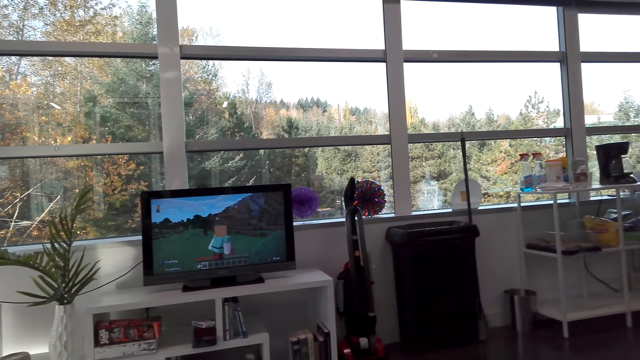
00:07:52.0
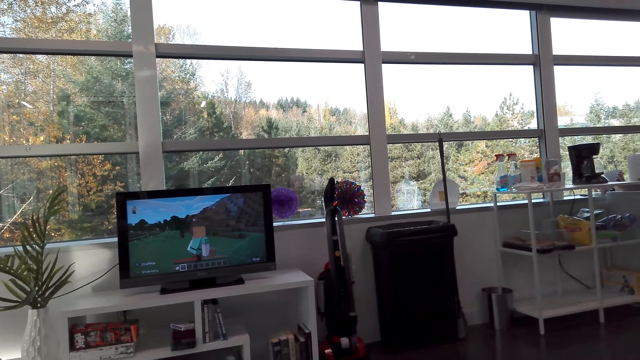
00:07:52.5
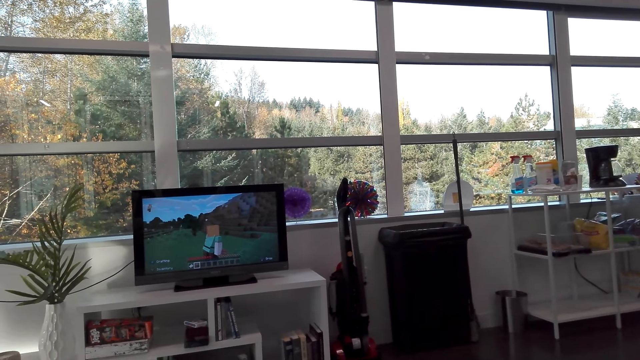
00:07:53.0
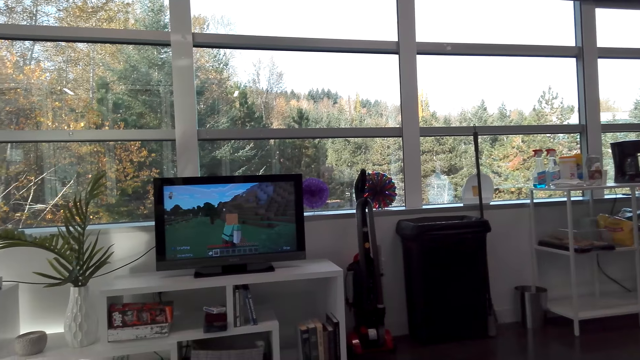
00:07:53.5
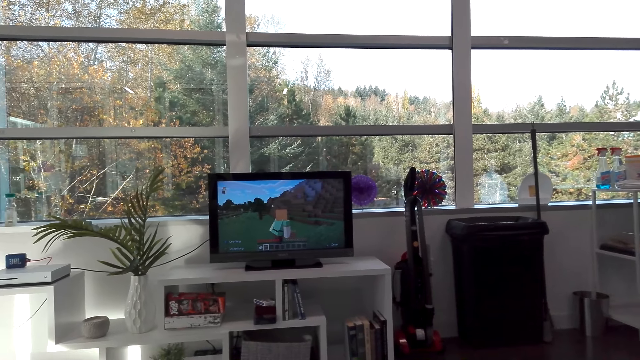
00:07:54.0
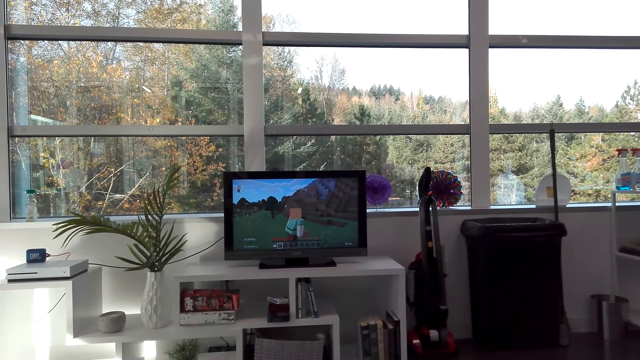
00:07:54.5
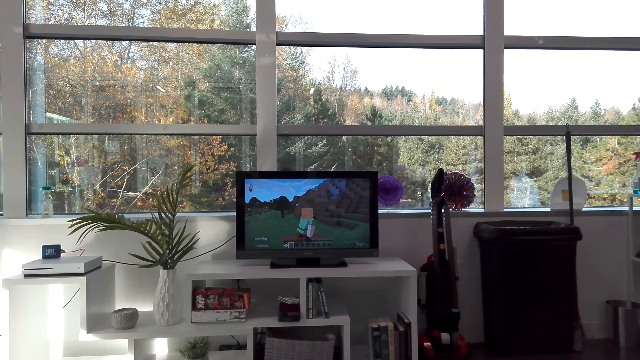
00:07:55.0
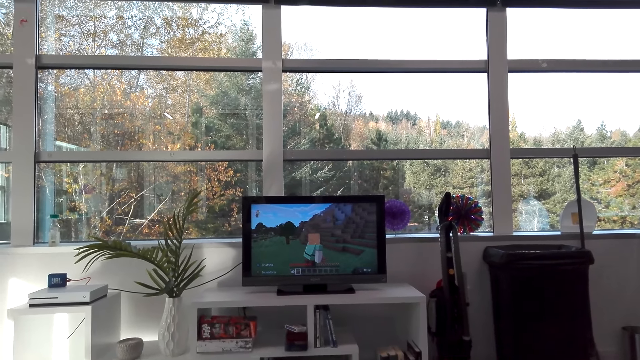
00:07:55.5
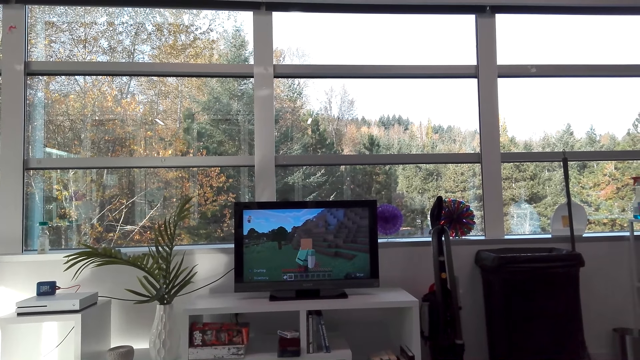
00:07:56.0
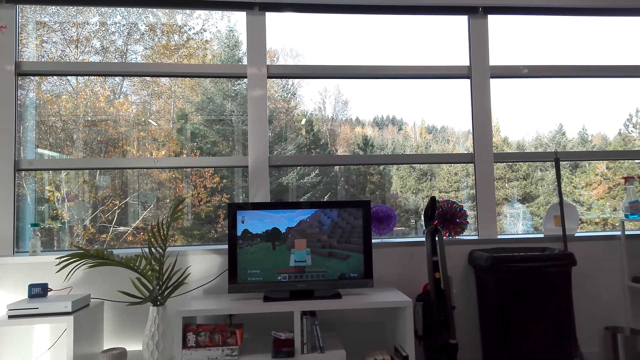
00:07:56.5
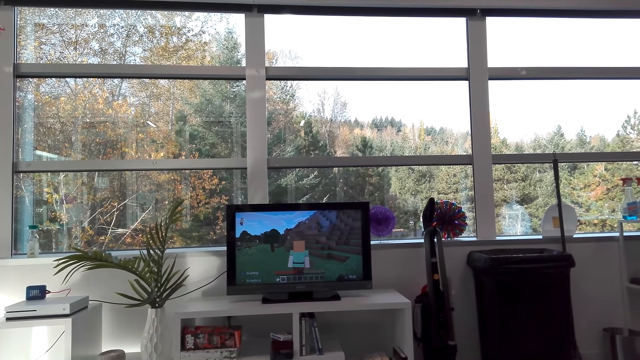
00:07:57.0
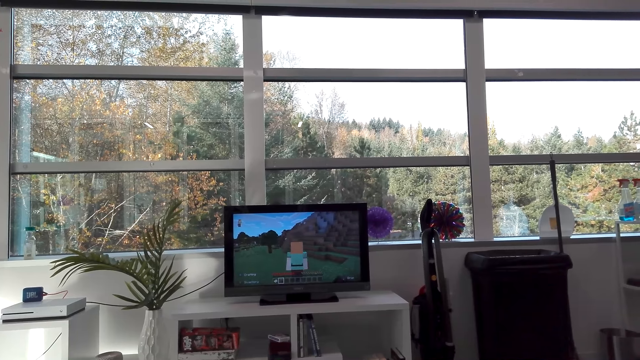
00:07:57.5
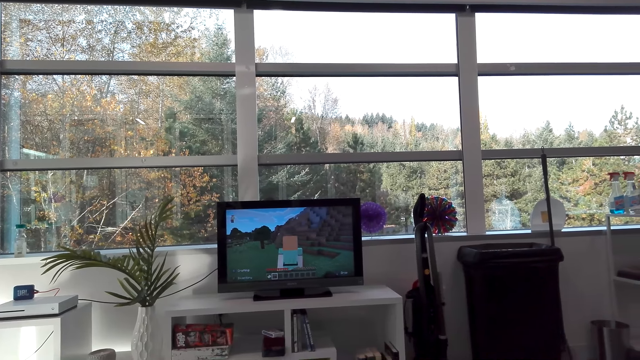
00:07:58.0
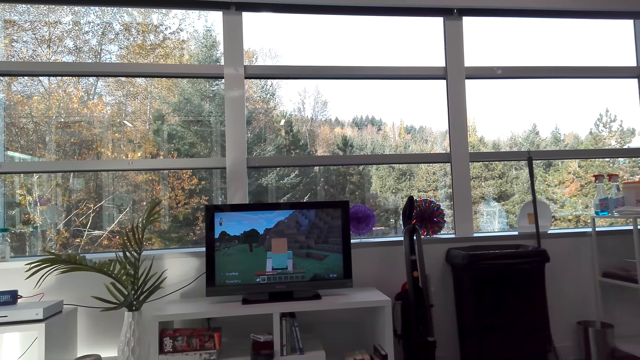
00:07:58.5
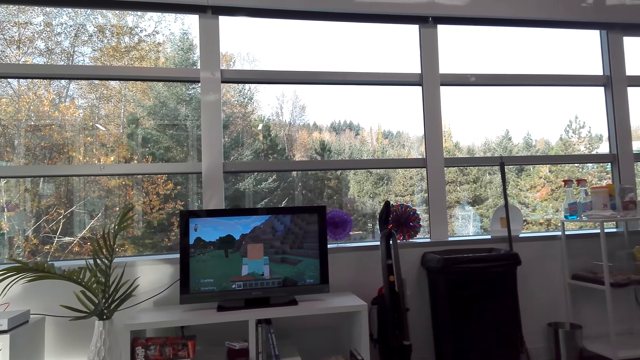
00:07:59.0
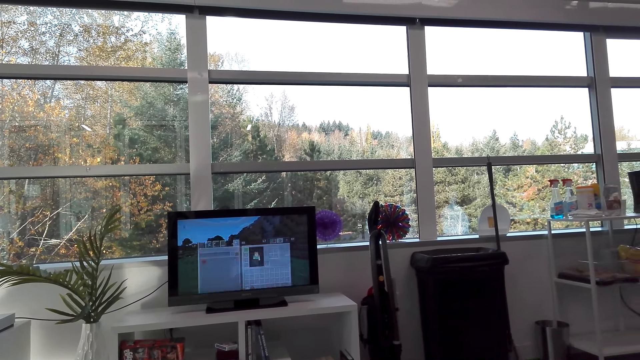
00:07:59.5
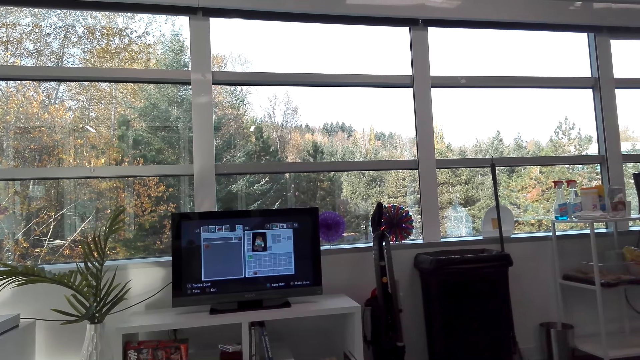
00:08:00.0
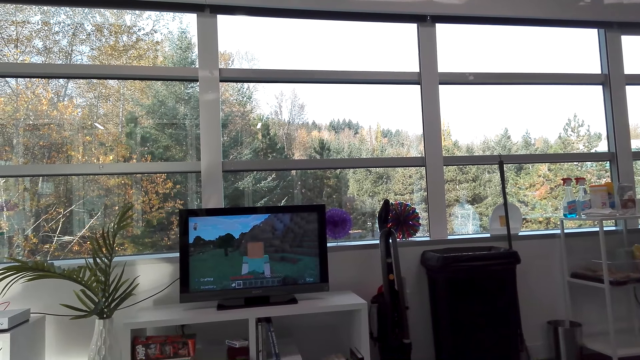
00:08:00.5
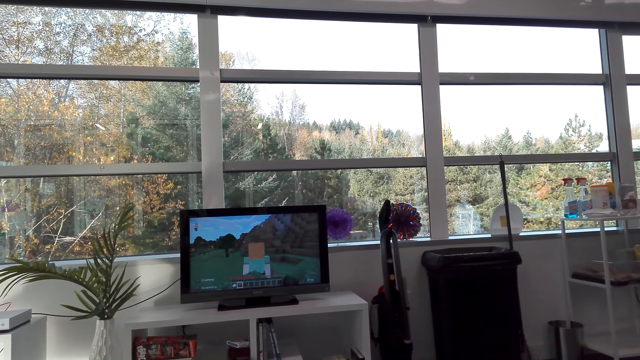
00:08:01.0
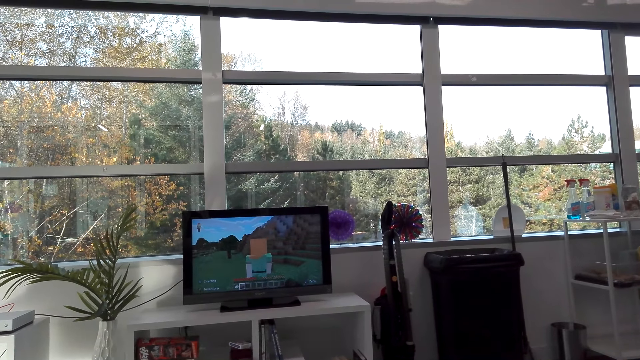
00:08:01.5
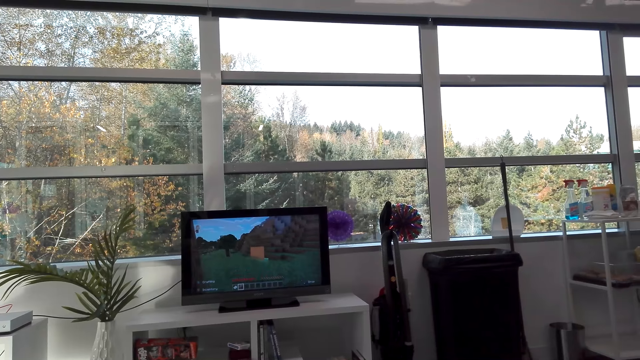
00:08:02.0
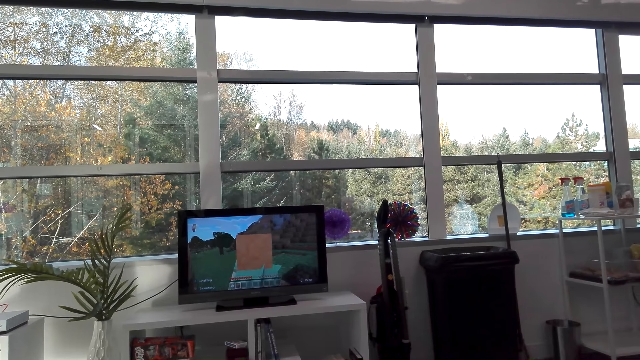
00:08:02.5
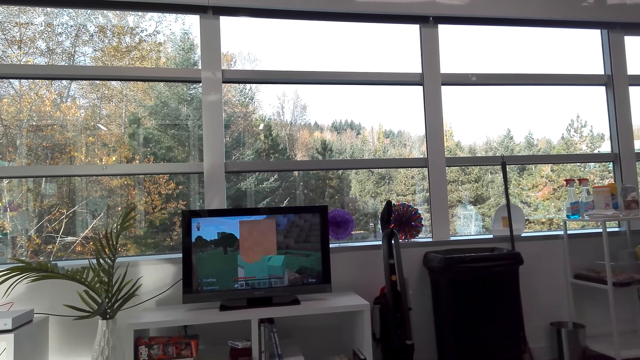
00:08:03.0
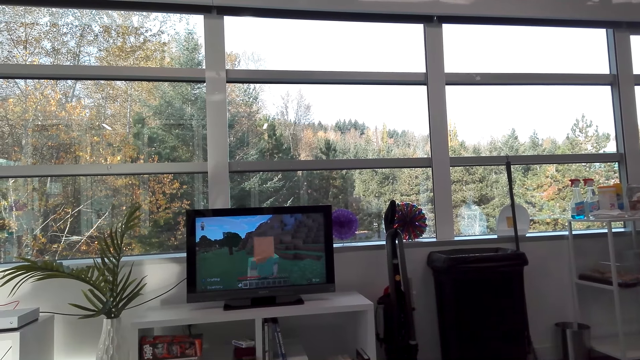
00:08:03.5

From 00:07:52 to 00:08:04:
The camera wearer talks. They play a television game.

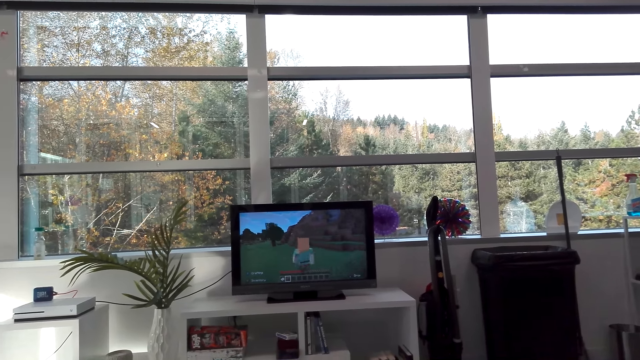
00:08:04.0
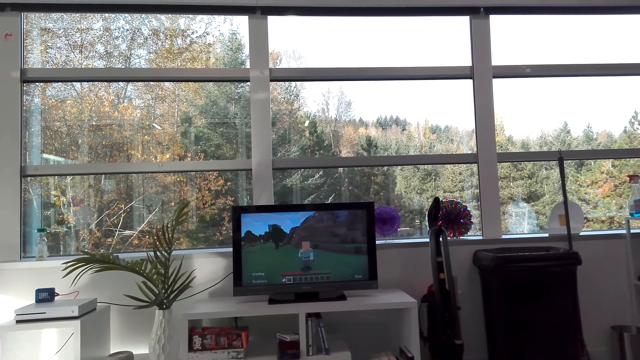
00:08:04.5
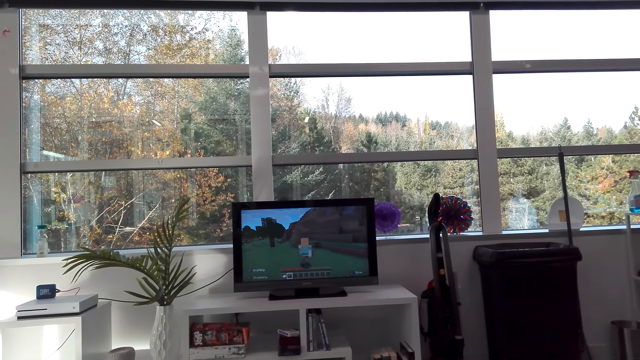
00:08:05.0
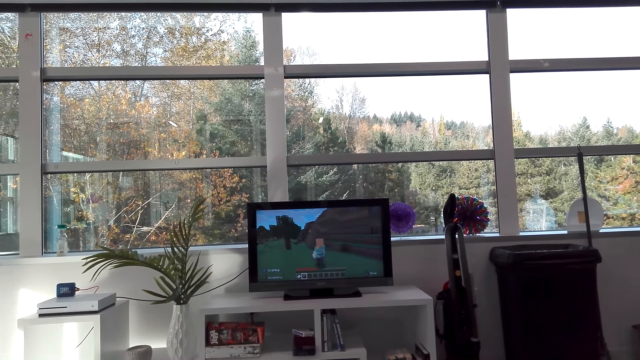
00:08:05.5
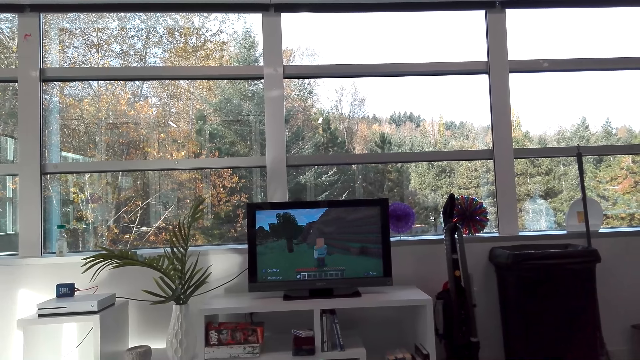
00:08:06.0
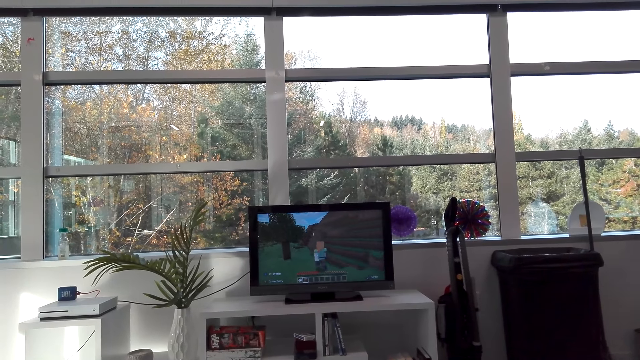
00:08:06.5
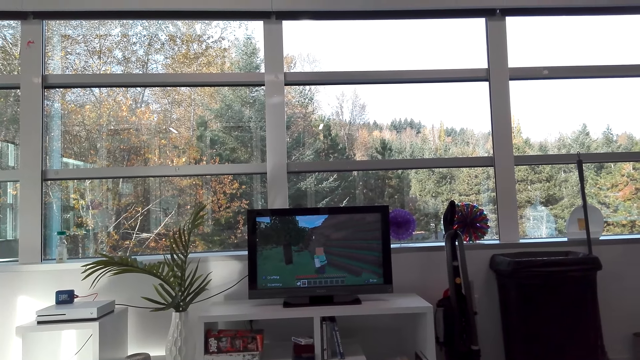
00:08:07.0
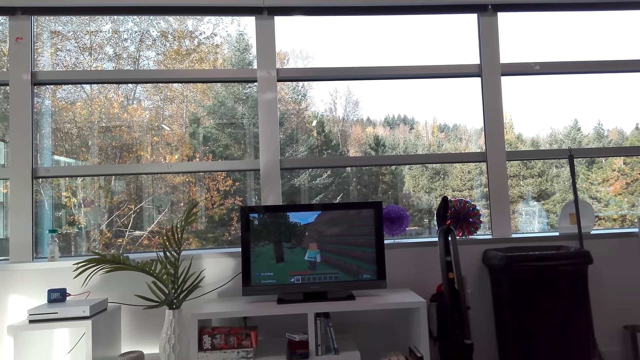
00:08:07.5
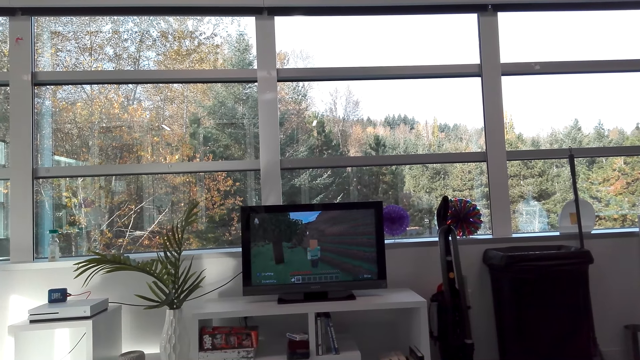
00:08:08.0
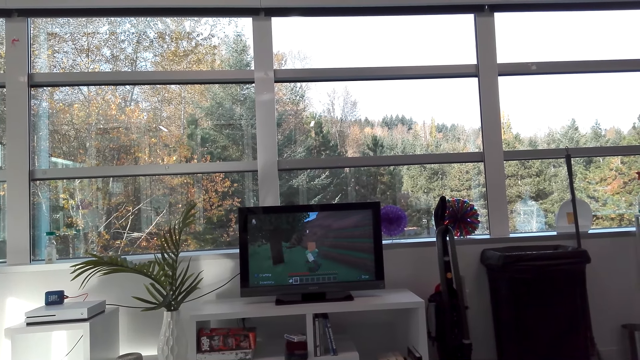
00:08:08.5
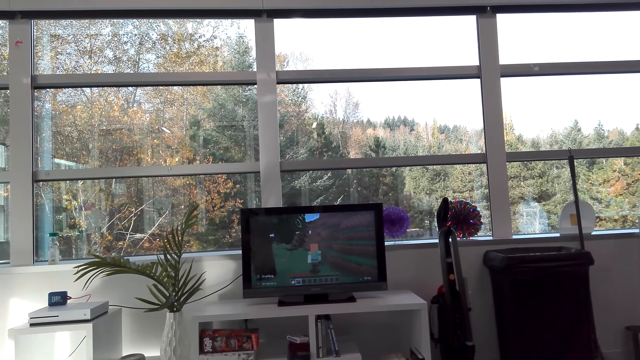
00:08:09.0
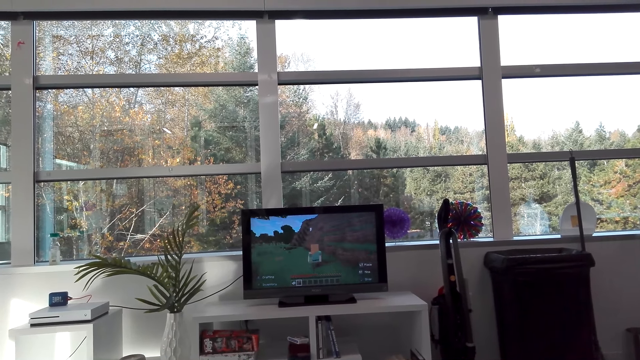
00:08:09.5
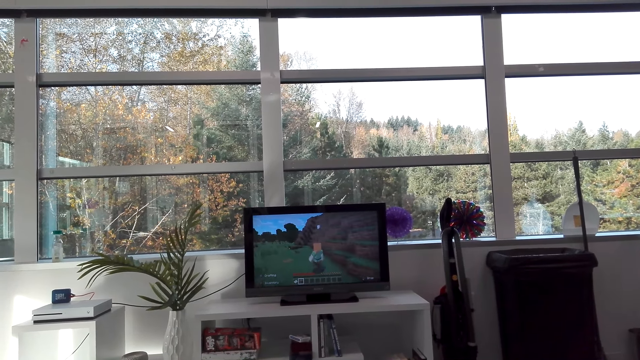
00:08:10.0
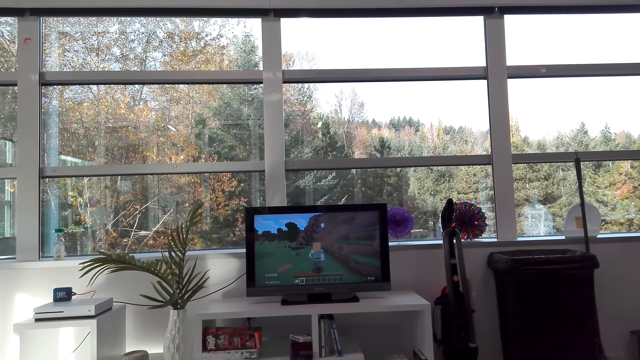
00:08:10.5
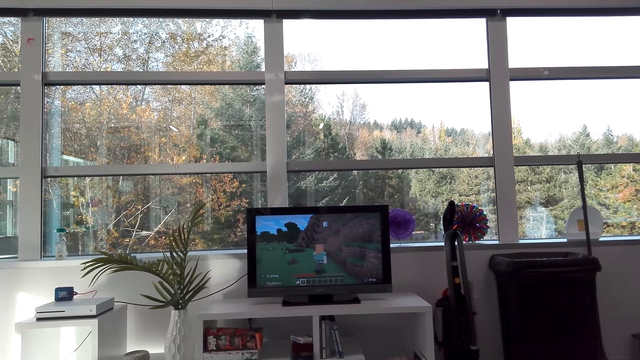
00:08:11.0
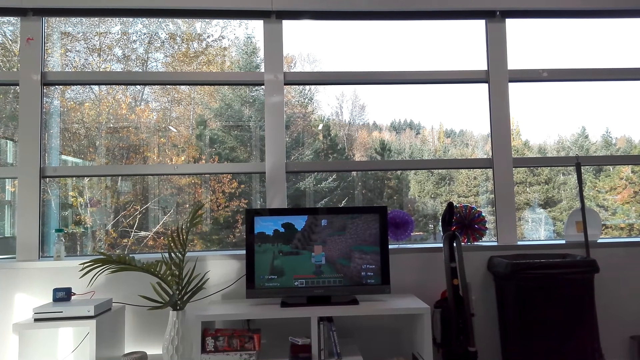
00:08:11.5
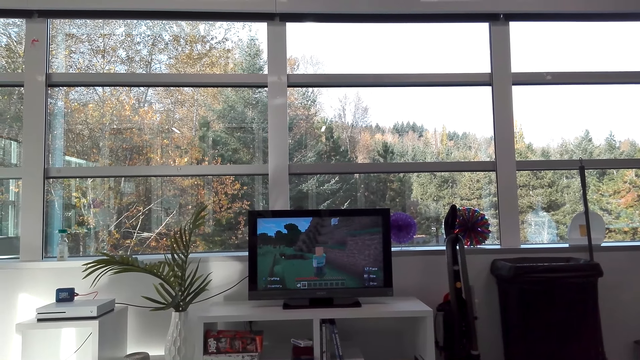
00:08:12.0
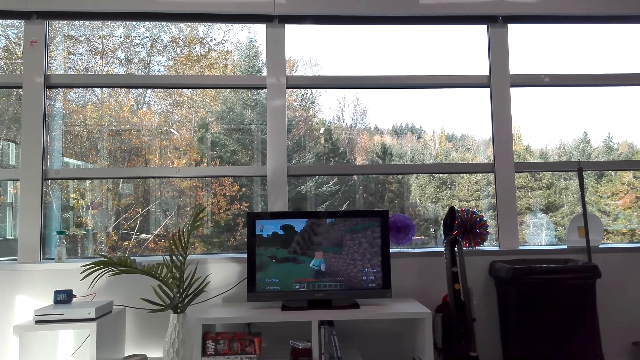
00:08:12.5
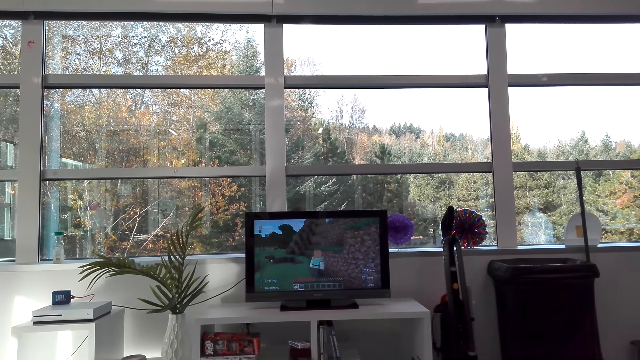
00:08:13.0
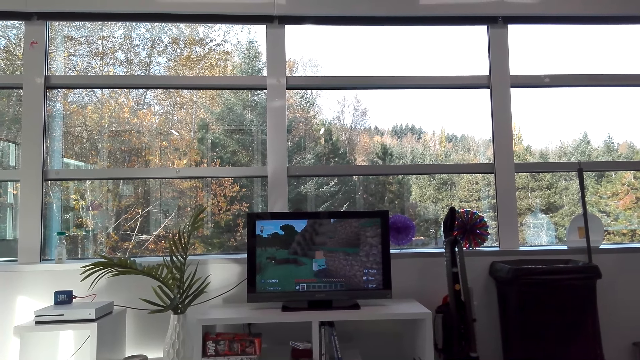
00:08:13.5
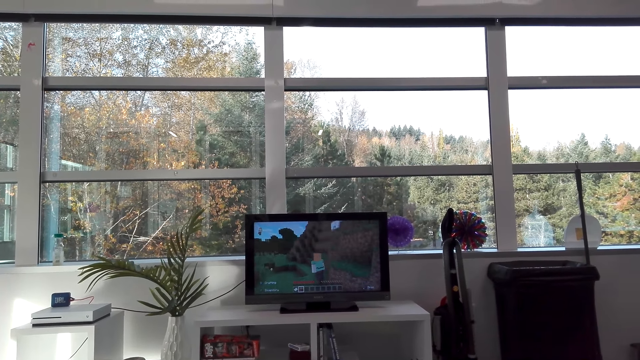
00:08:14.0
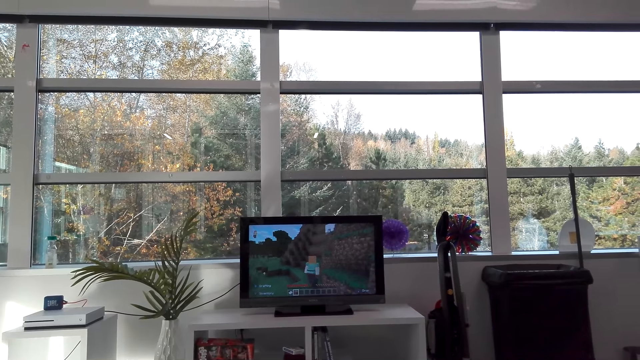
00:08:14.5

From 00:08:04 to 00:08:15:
The camera wearer talks. They play a television game. They talk.
